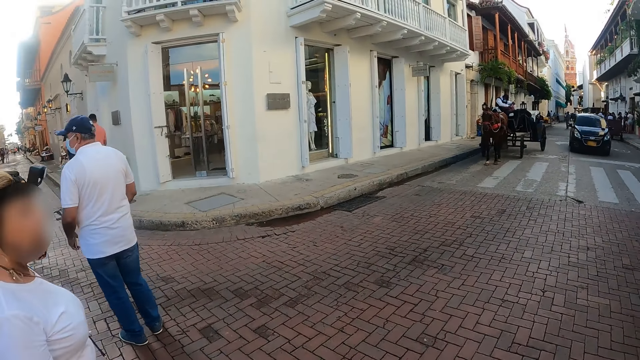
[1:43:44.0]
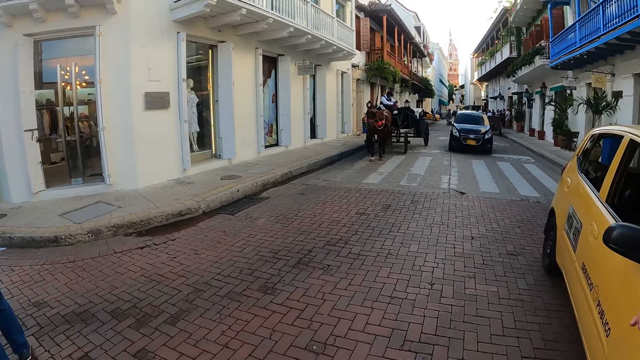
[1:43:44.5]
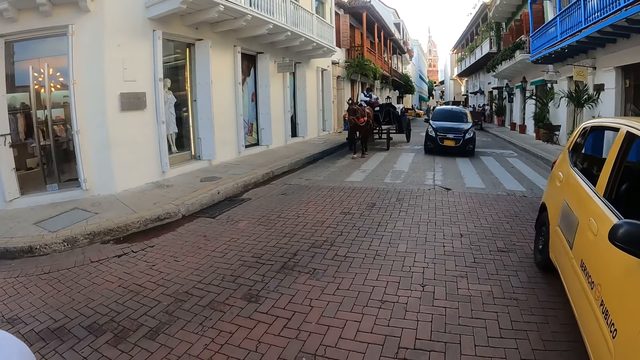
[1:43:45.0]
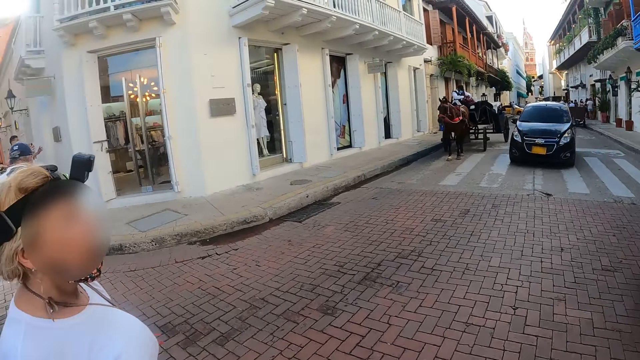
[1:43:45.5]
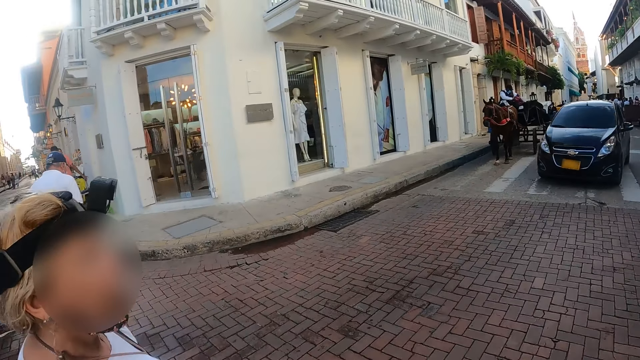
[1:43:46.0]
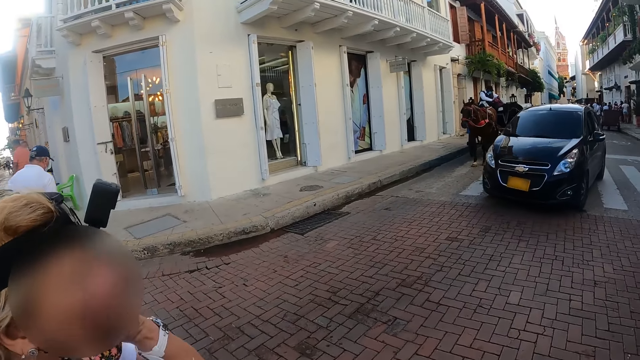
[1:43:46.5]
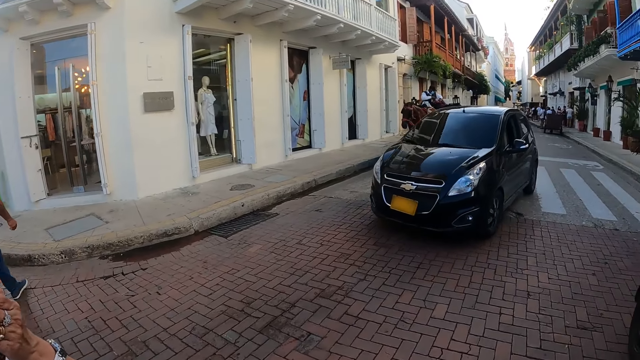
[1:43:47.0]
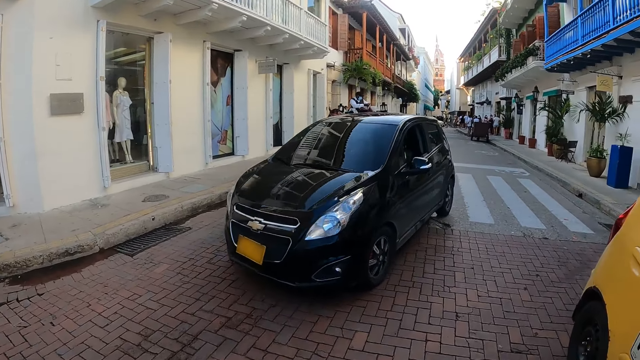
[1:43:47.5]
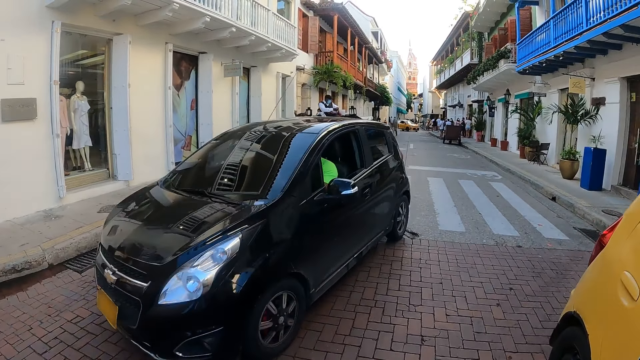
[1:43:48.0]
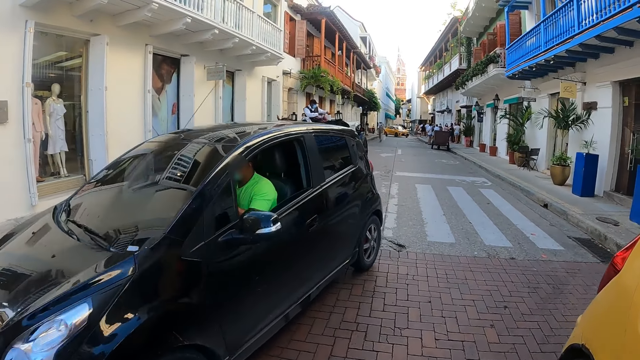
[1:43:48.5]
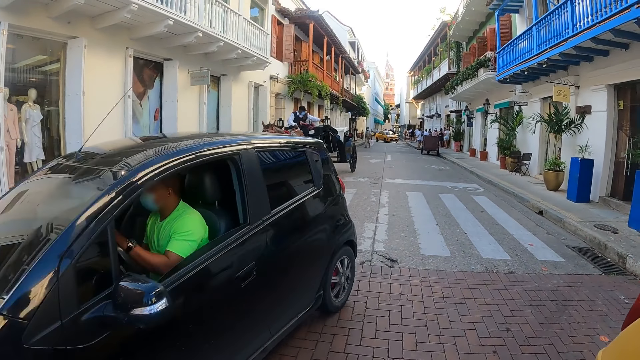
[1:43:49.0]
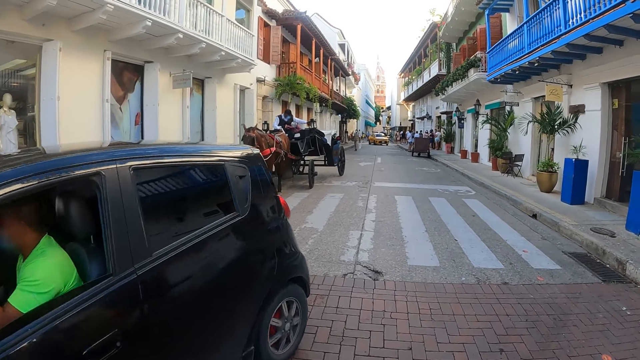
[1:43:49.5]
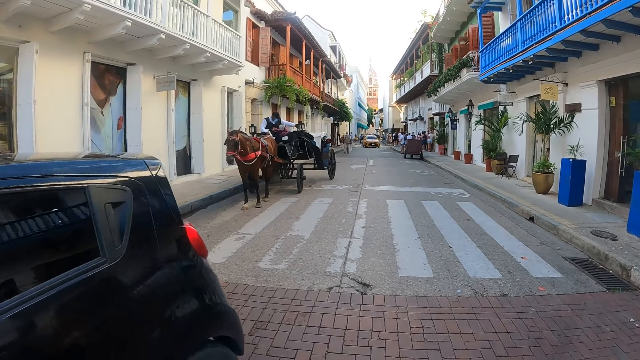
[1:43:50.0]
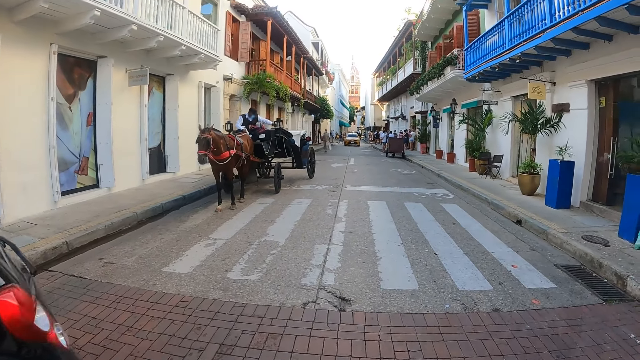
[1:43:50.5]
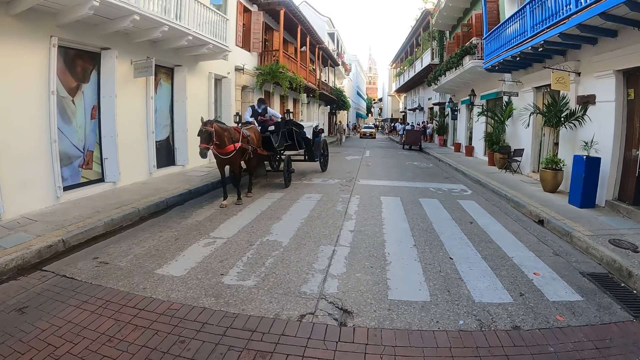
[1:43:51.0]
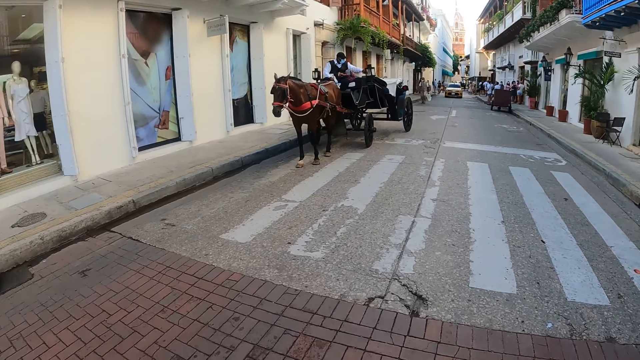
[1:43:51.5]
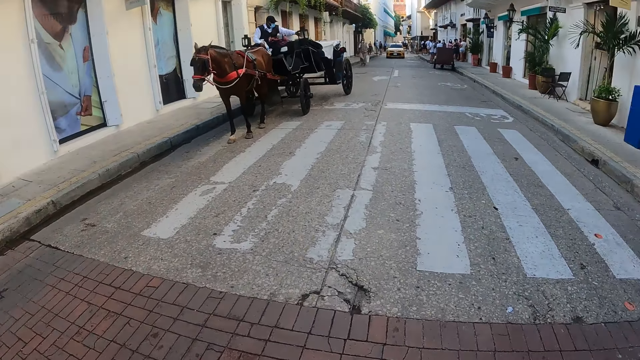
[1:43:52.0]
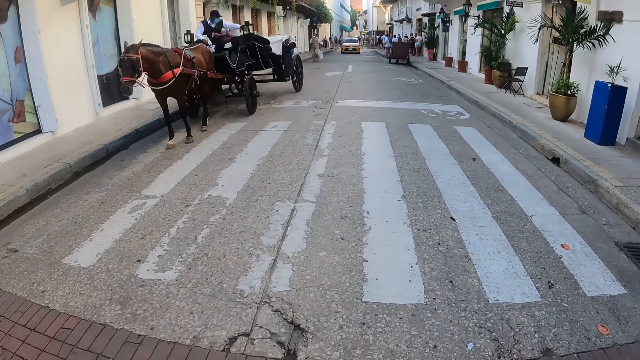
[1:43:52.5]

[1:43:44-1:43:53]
The camera wearer looks at a woman. They walk on the road.

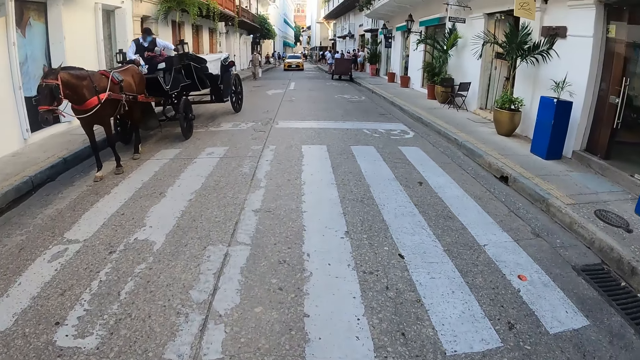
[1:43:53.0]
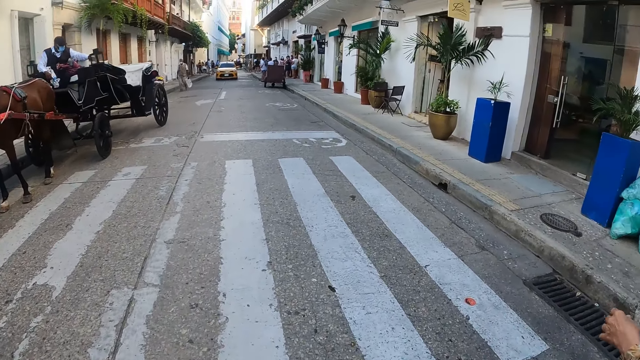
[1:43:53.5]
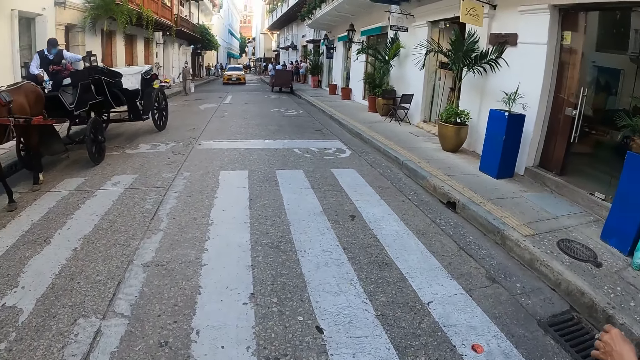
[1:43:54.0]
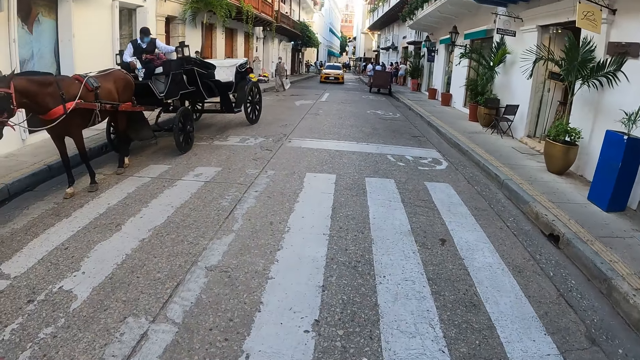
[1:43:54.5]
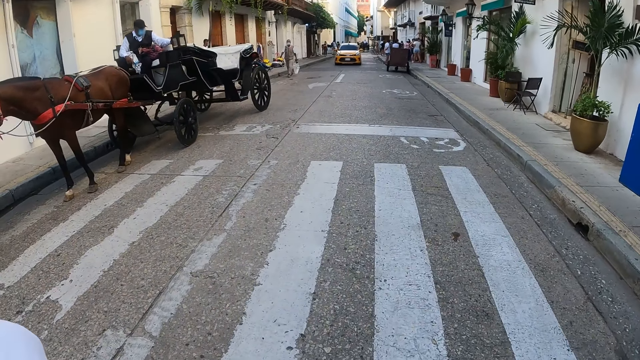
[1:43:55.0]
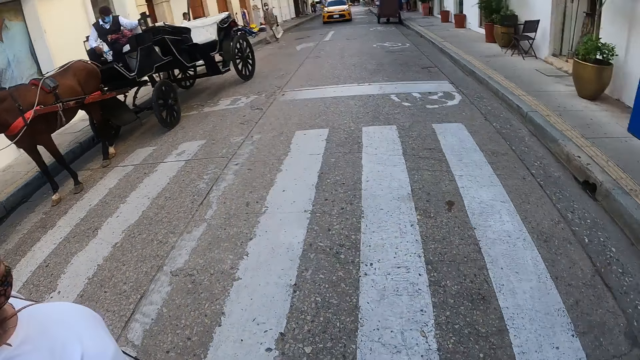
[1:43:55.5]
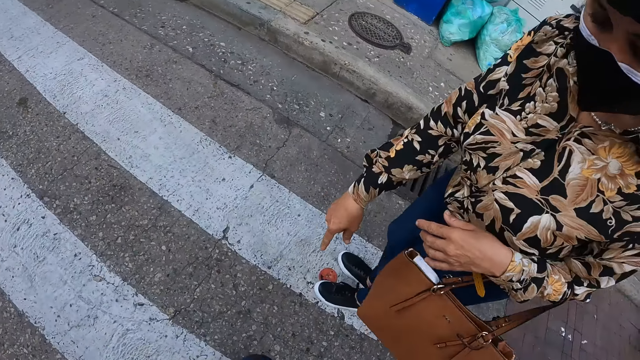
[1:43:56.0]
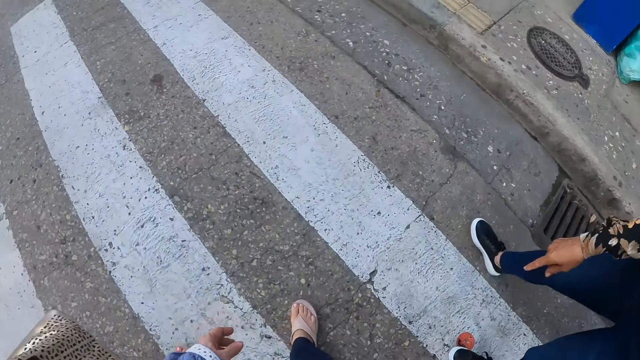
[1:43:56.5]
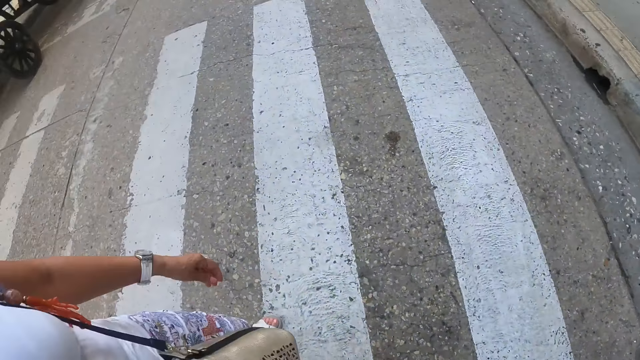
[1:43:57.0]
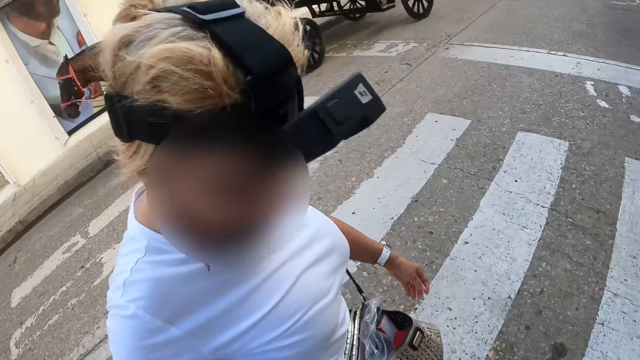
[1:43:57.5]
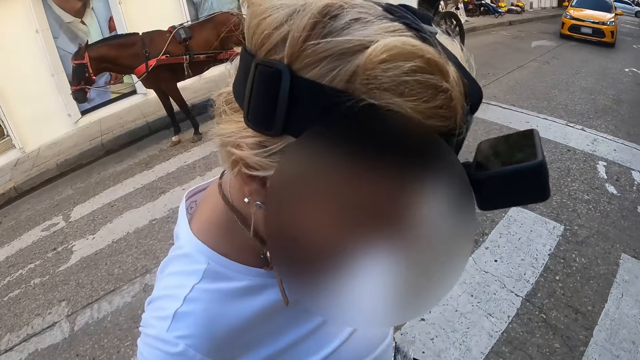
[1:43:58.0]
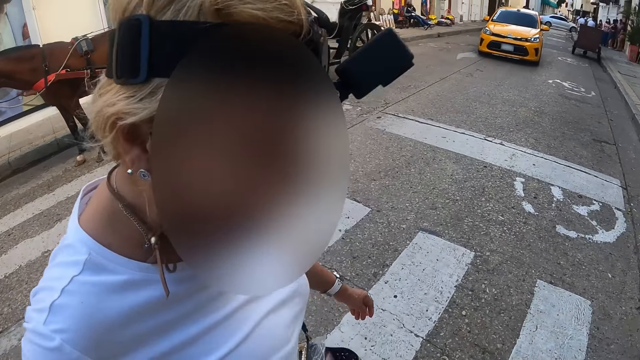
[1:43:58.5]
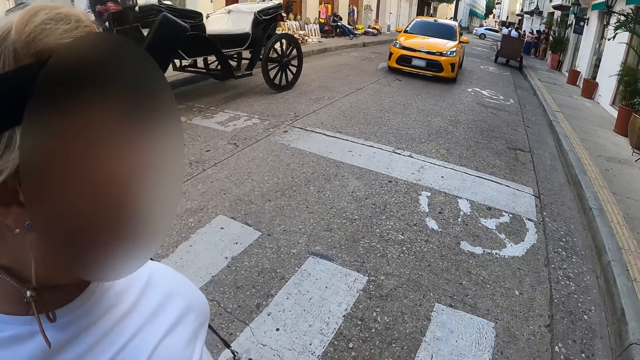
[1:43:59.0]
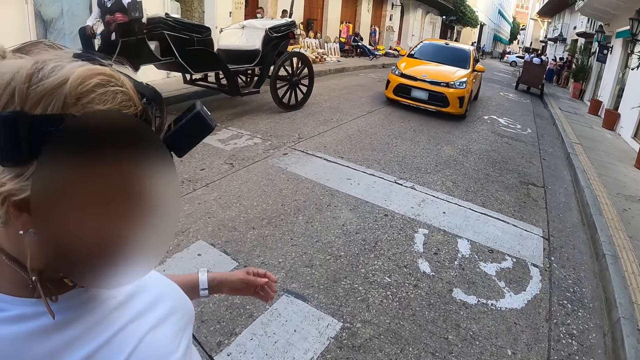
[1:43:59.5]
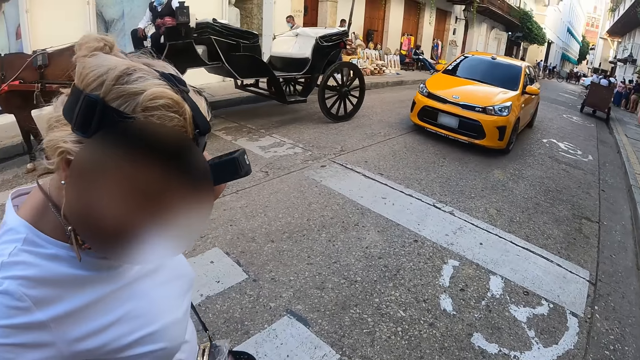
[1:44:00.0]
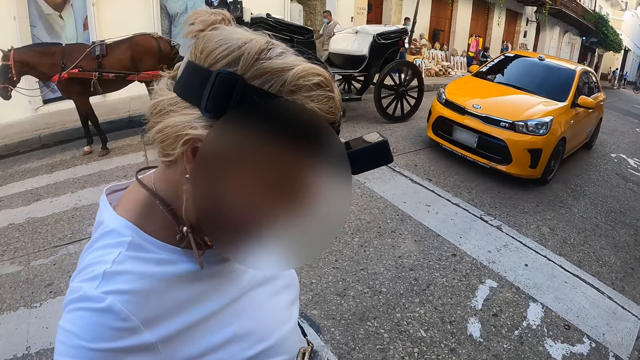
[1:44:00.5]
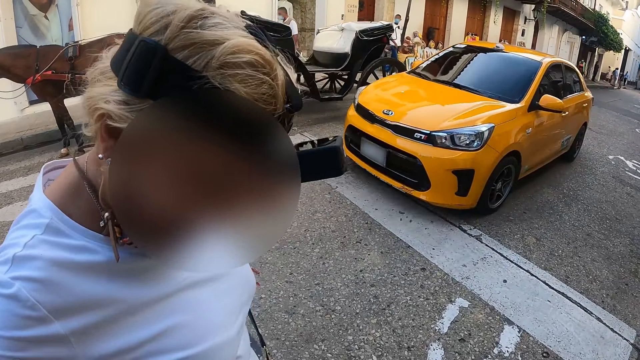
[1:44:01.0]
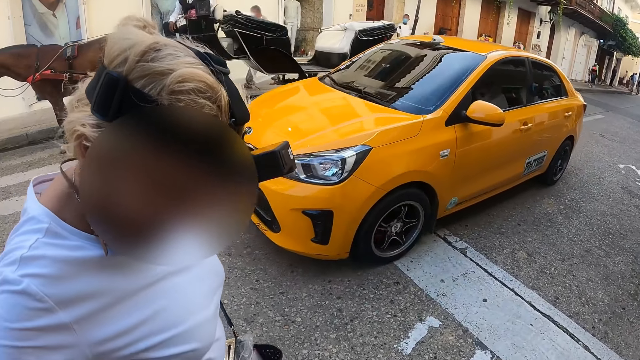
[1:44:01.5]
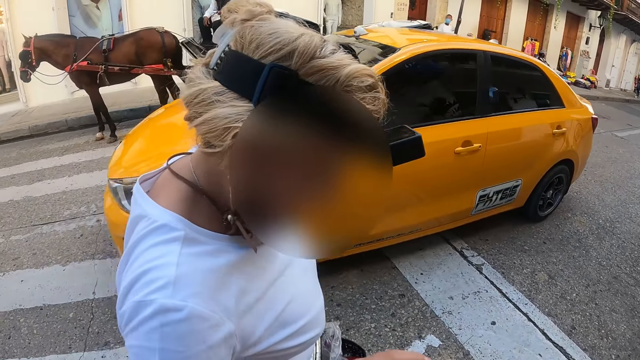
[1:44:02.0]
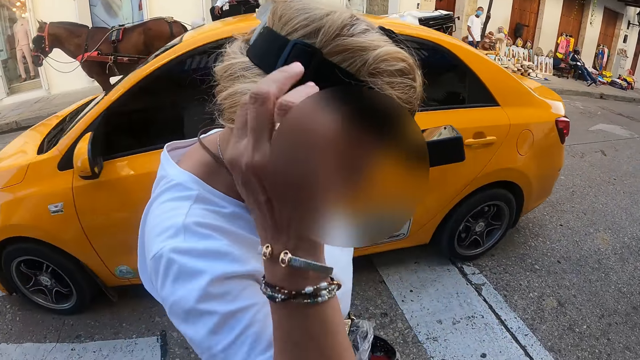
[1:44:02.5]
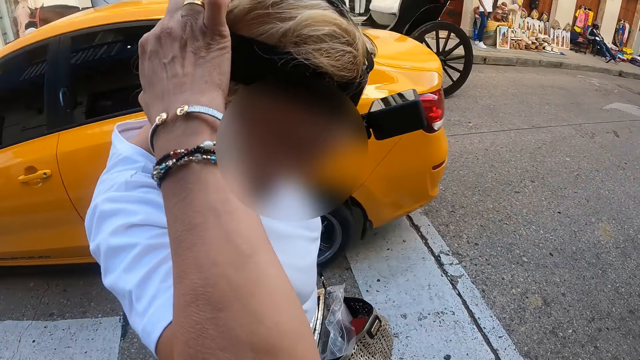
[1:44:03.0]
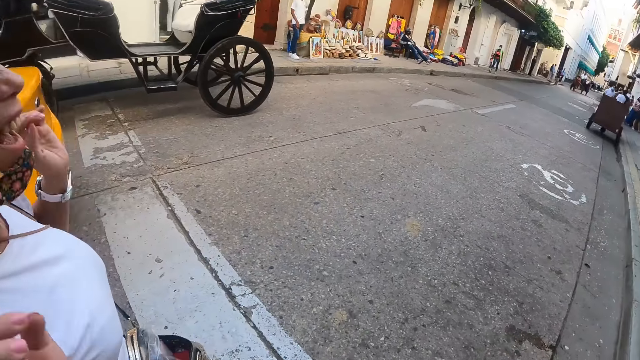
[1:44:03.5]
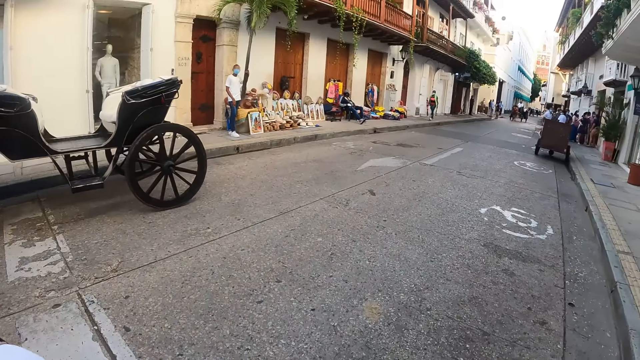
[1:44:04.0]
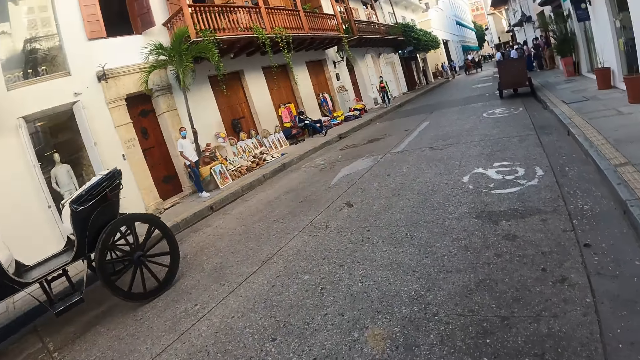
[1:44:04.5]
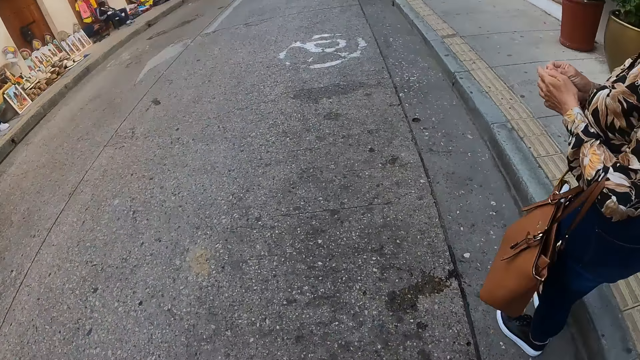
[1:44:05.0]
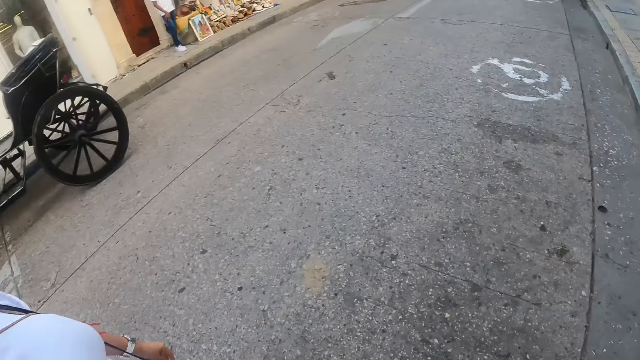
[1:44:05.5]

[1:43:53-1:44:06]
The camera wearer looks around the road. They look down on the road. They look at a woman. The camera wearer and the woman walk along the road. The camera wearer looks around the road.
